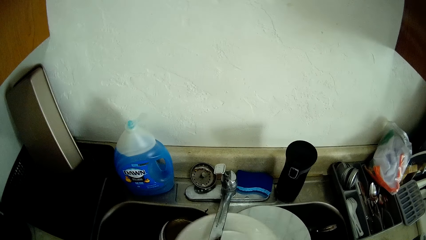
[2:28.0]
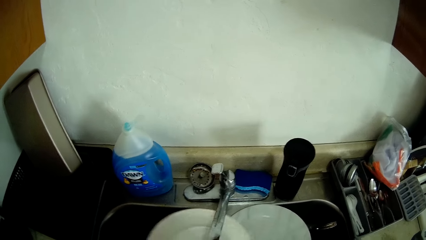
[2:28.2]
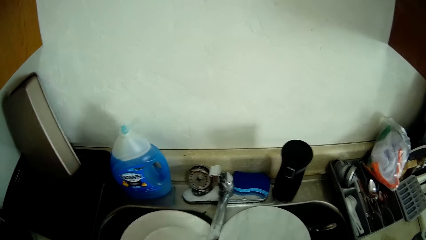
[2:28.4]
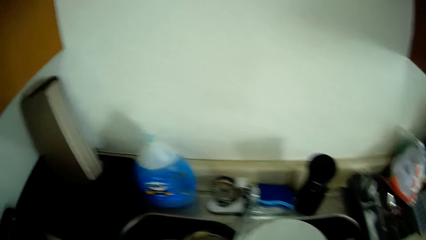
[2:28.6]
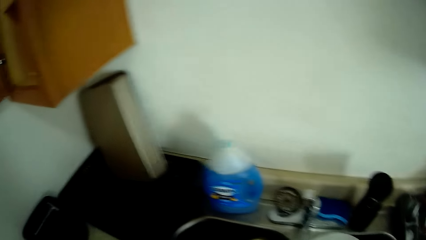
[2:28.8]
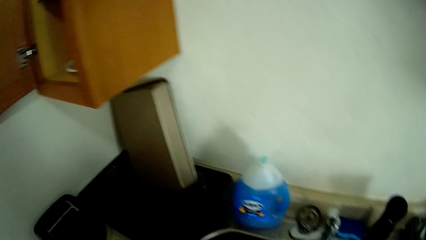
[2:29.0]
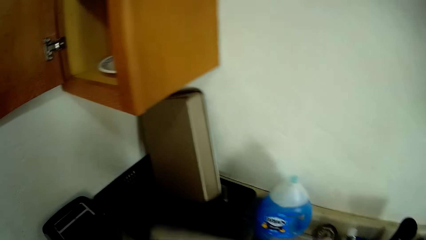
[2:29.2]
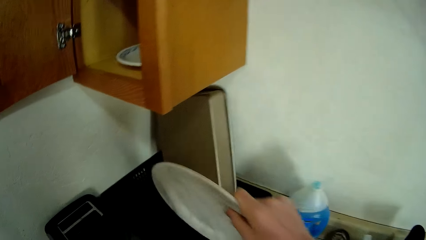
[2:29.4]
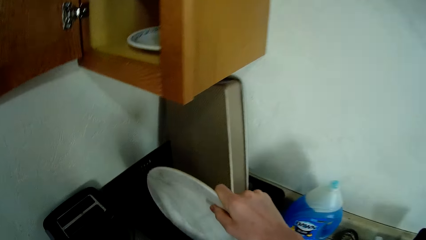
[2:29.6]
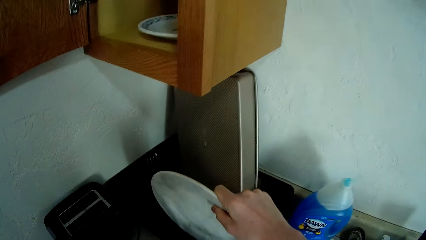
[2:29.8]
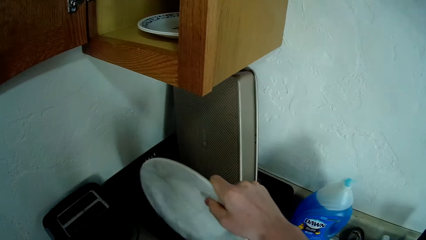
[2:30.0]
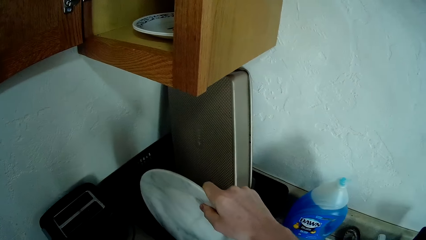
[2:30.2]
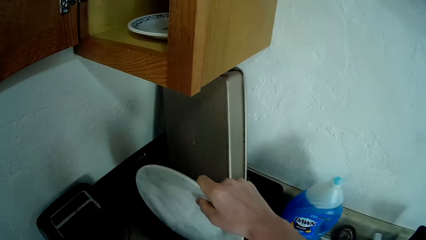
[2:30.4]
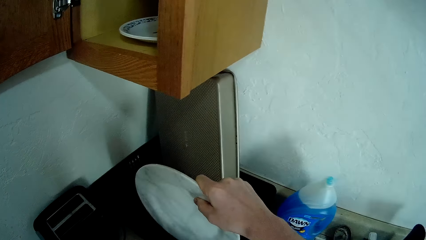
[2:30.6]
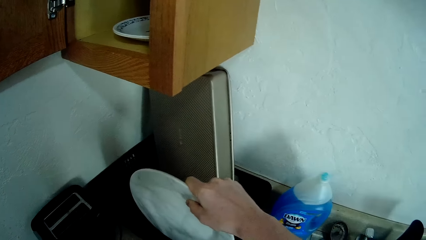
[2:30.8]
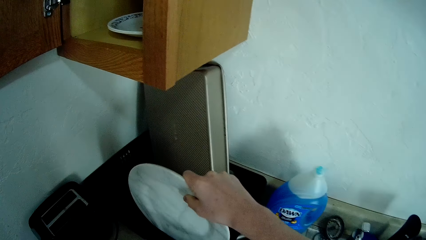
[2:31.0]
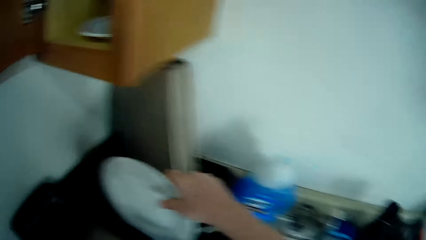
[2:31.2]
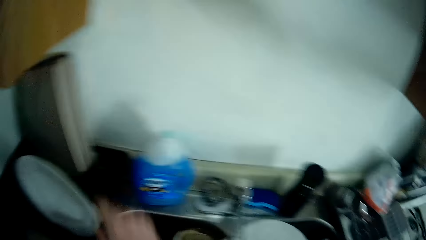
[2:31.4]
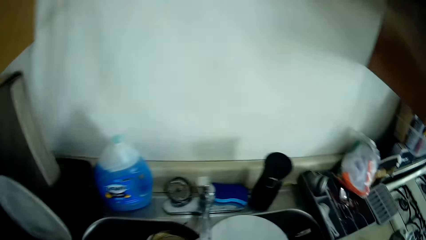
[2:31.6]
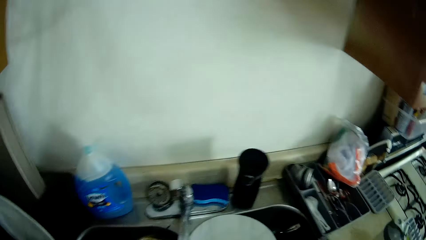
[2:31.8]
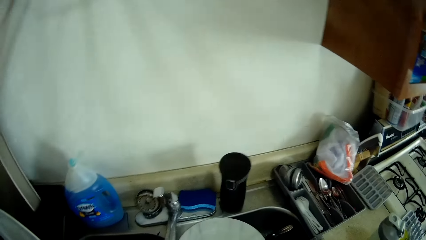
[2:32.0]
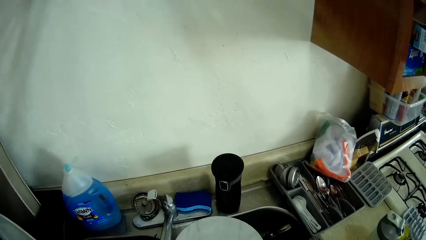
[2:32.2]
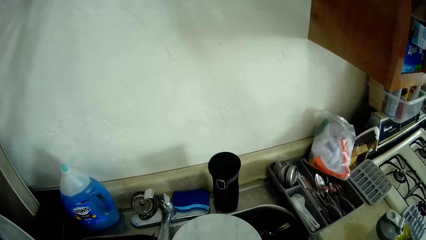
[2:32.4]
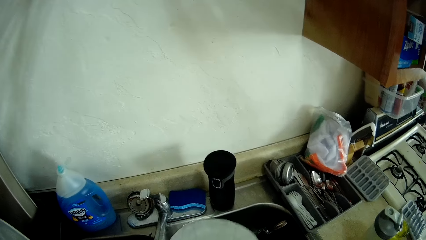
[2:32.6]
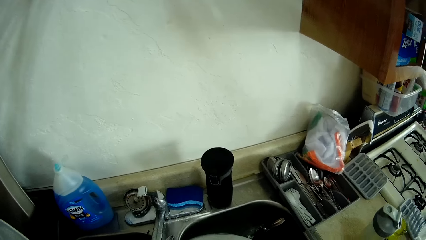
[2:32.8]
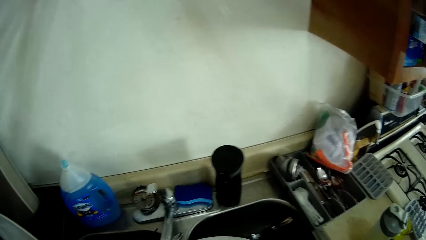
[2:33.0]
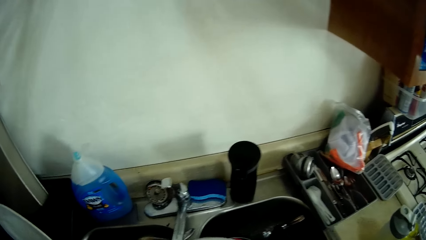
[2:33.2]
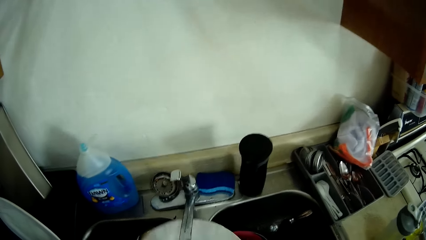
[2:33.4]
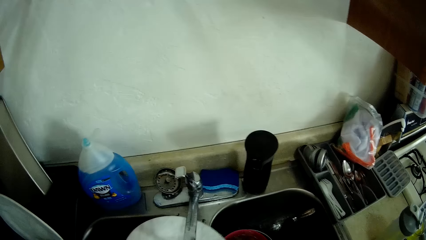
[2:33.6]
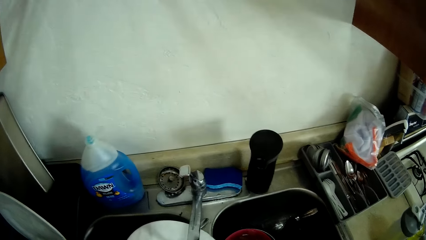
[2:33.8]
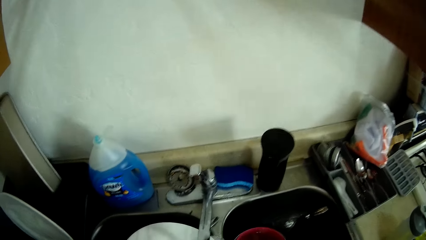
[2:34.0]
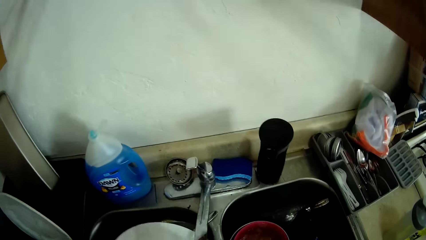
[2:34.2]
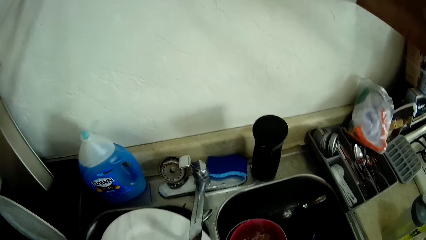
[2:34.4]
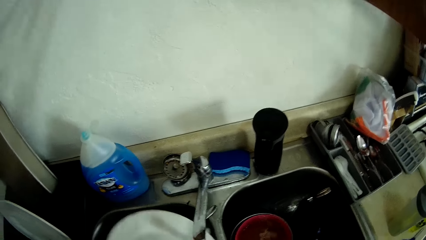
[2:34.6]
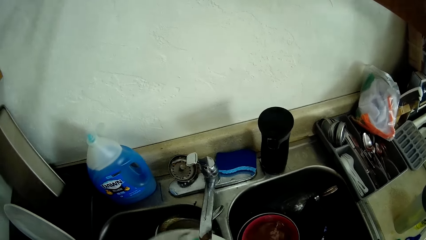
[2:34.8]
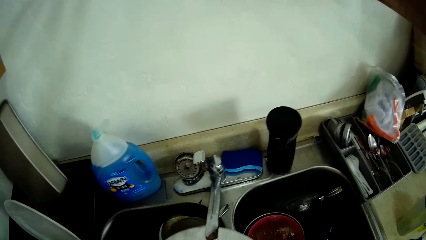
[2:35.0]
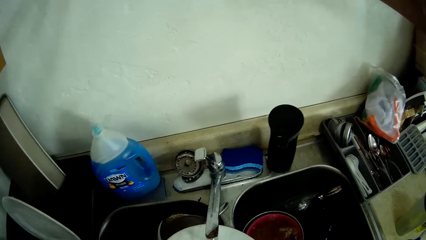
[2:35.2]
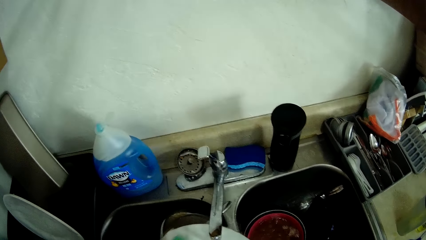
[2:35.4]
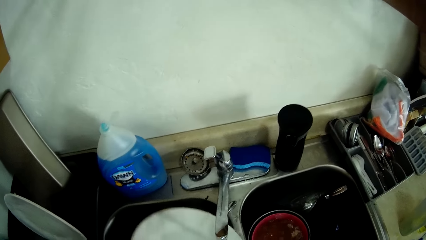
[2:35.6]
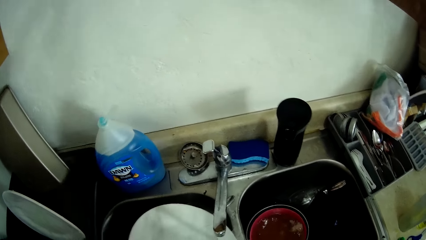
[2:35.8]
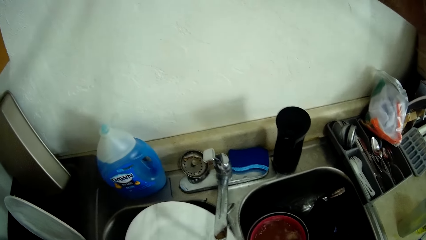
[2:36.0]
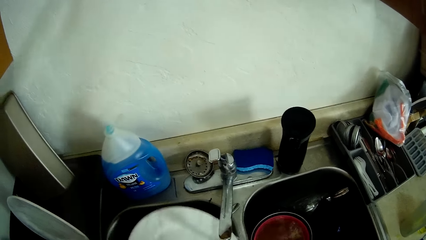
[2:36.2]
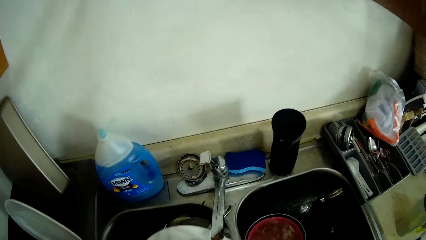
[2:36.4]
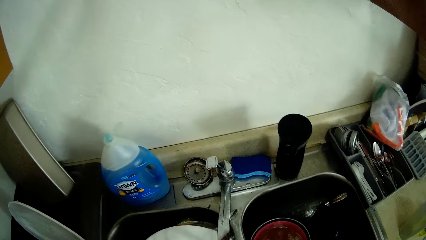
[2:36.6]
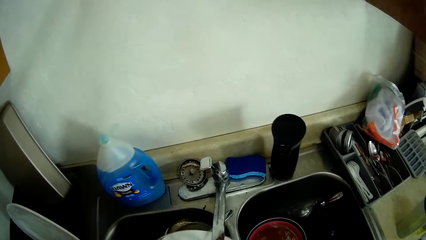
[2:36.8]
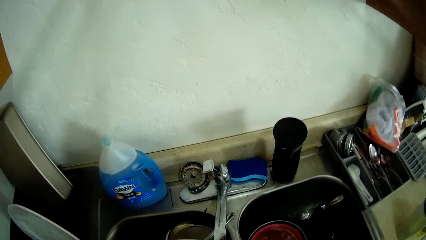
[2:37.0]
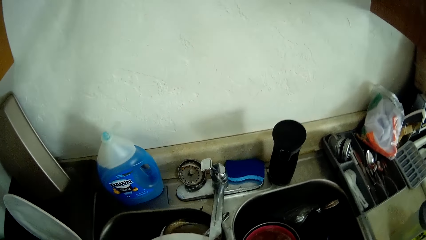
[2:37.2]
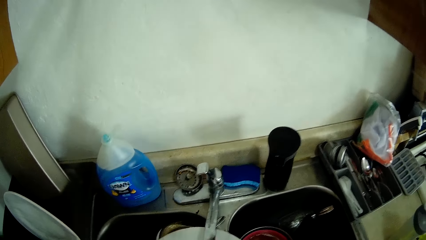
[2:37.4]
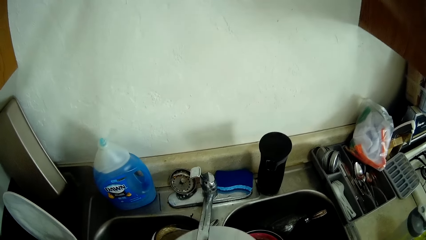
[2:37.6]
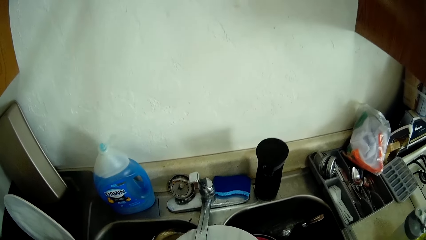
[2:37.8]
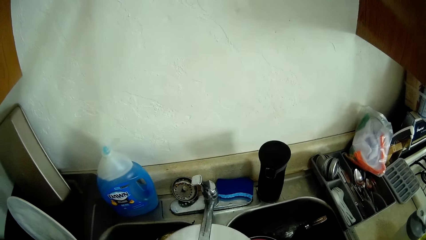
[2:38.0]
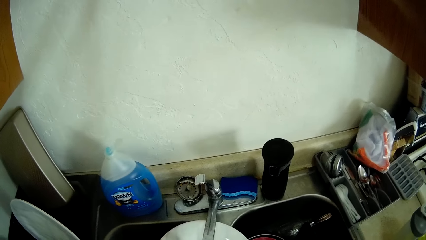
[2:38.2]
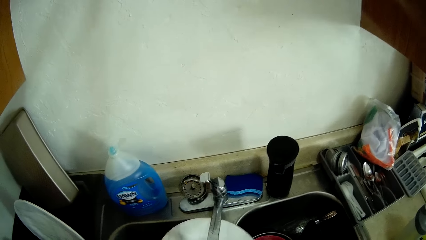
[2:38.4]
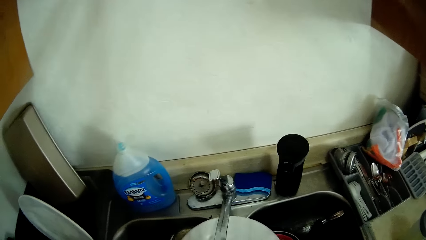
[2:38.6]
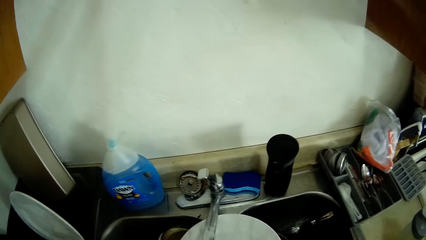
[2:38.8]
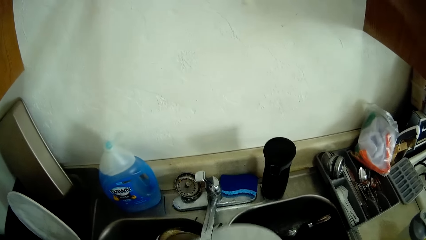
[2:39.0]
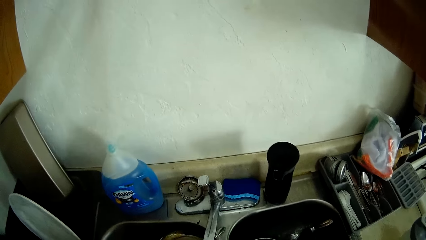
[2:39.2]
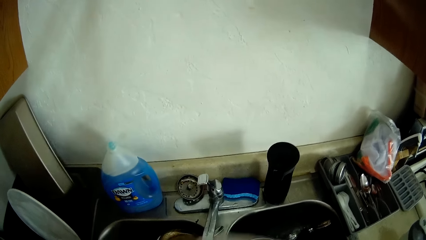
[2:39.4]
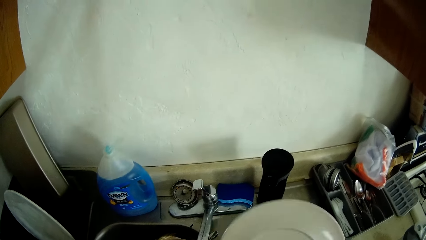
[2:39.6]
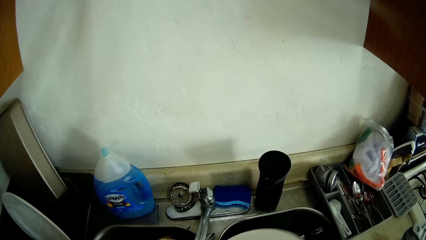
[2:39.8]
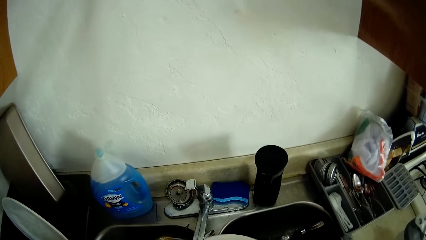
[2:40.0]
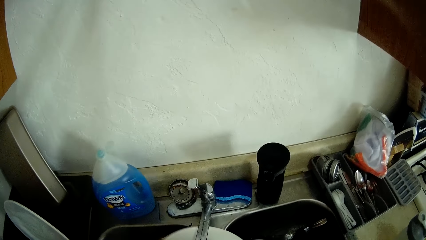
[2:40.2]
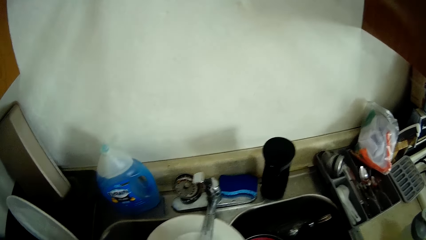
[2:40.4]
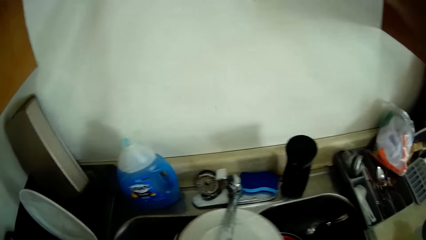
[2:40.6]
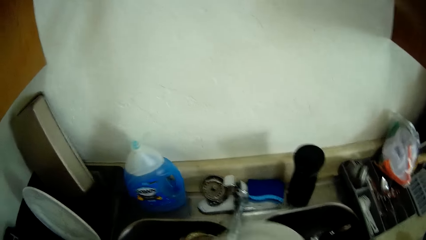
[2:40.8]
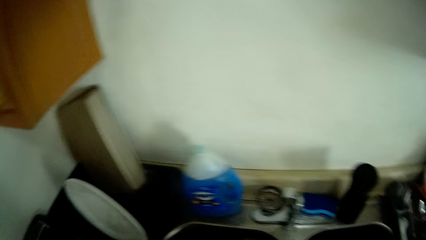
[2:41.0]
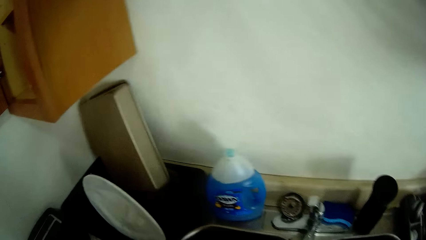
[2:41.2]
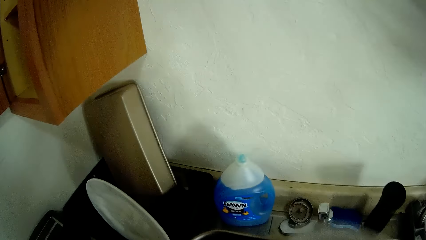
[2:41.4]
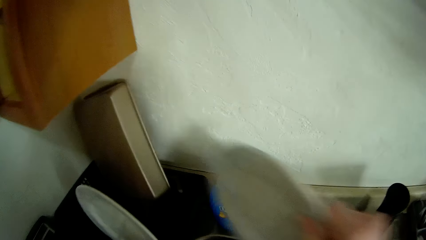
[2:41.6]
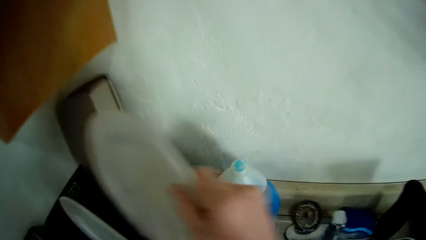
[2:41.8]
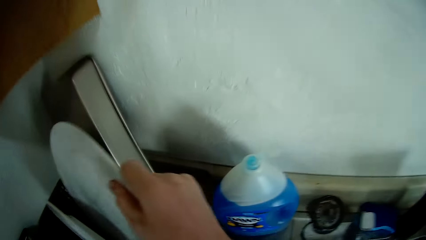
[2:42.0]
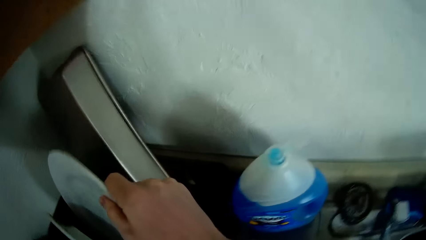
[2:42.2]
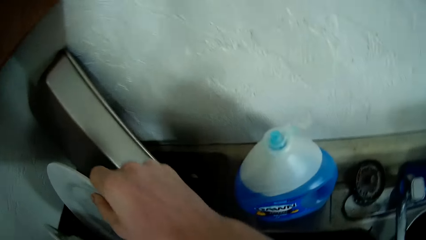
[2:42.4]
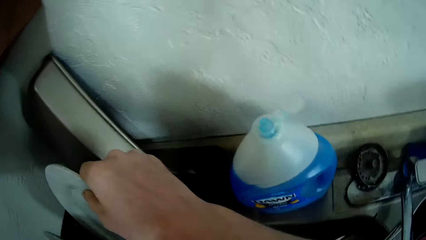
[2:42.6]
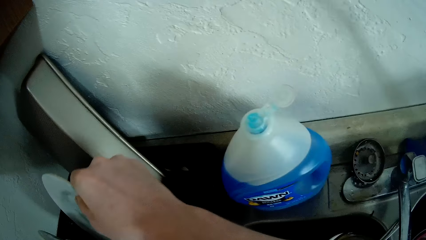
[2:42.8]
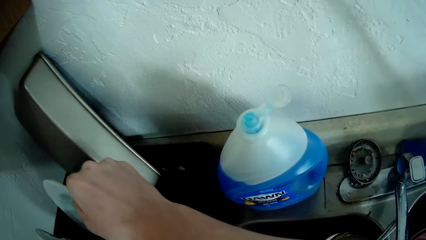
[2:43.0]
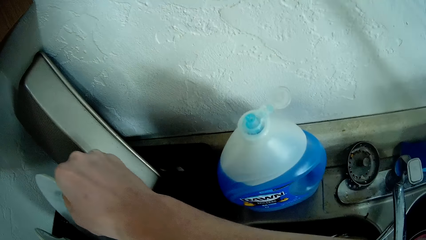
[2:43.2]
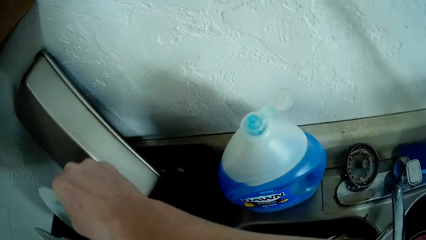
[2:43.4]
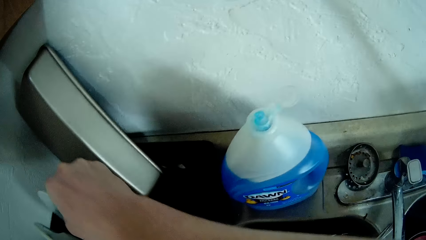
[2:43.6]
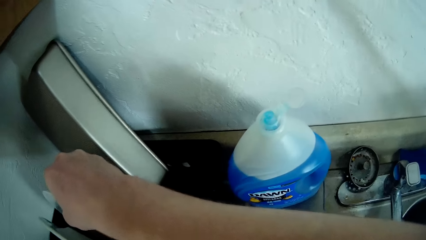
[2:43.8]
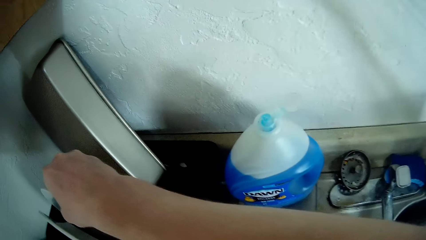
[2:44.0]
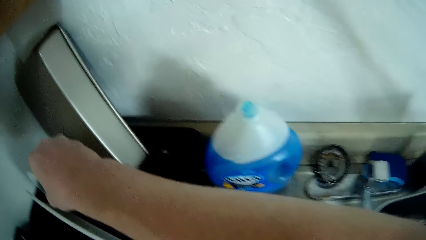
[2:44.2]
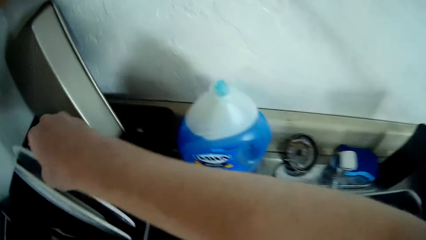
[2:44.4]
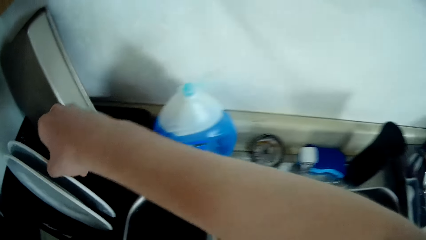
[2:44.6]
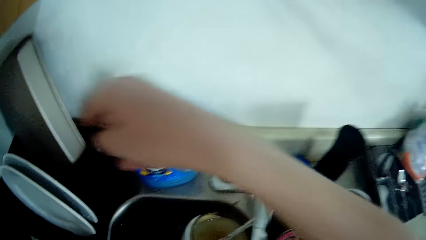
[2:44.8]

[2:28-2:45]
The camera wearer washes the plate. She places the plate onto the kitchen worktop with her right hand. She picks another plate with her right hand from the sink. She washes the plate with the sponge. She flips the plate. She holds the plate and places the plate onto the kitchen worktop with her right hand.
